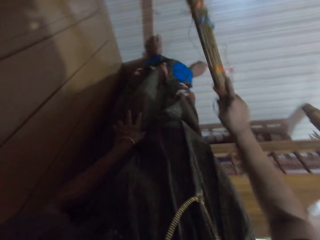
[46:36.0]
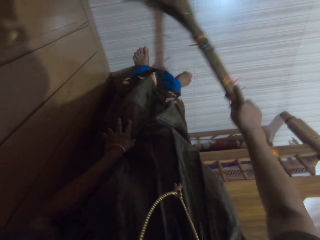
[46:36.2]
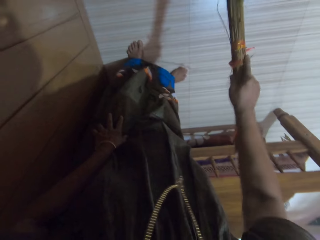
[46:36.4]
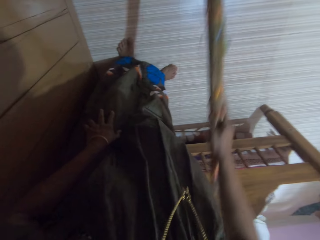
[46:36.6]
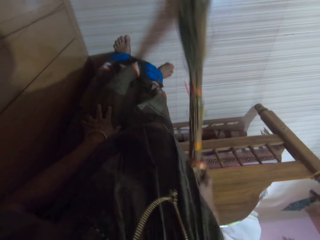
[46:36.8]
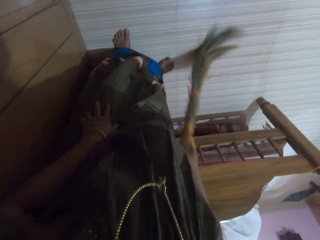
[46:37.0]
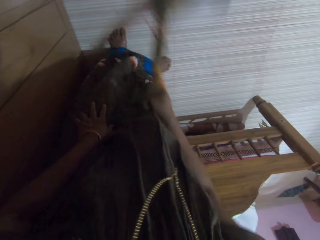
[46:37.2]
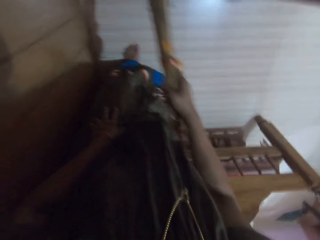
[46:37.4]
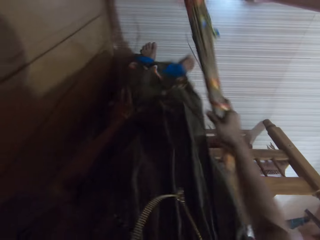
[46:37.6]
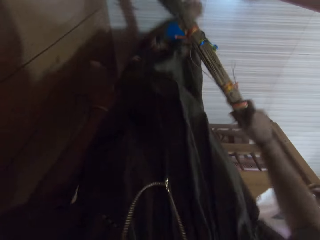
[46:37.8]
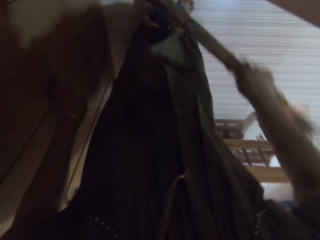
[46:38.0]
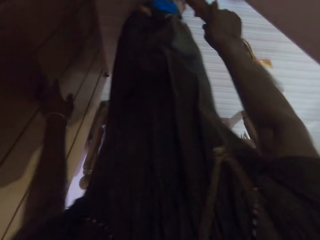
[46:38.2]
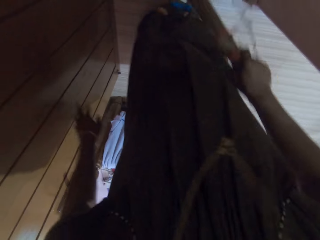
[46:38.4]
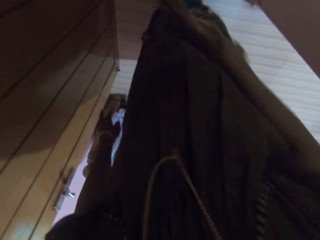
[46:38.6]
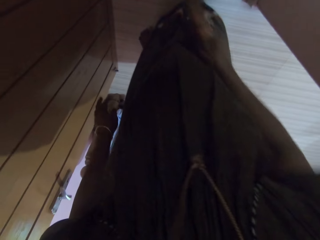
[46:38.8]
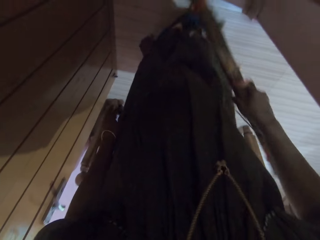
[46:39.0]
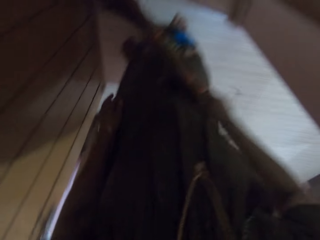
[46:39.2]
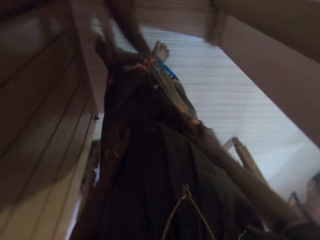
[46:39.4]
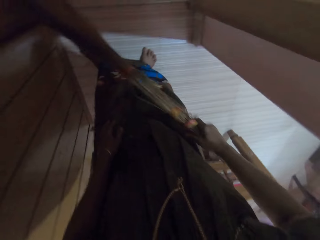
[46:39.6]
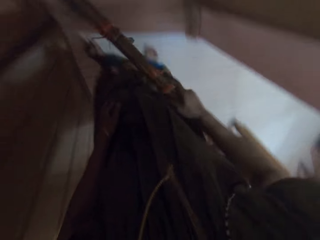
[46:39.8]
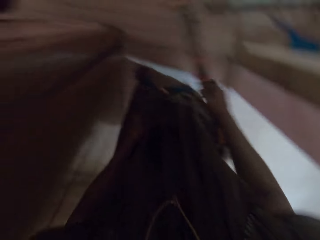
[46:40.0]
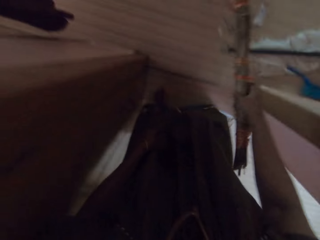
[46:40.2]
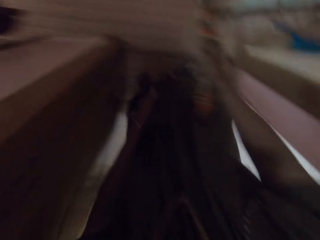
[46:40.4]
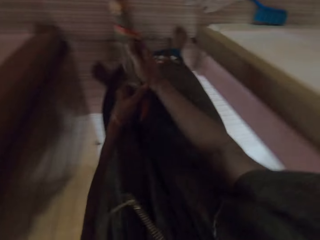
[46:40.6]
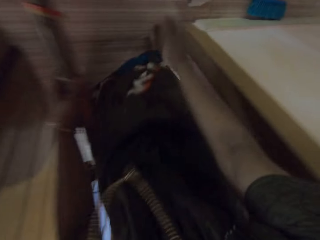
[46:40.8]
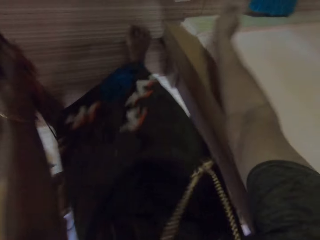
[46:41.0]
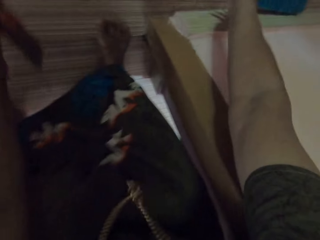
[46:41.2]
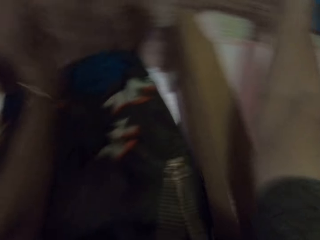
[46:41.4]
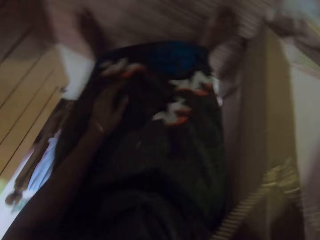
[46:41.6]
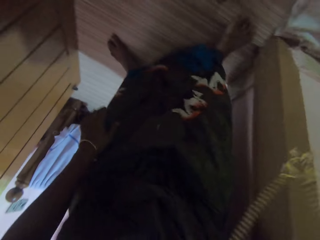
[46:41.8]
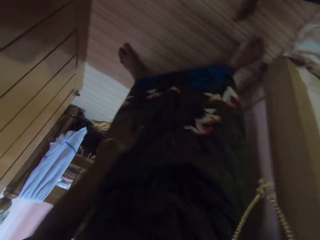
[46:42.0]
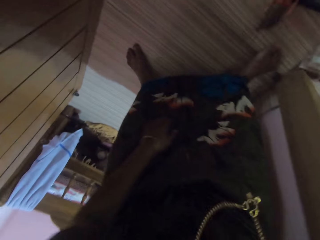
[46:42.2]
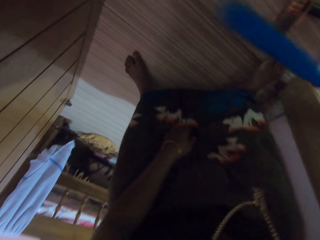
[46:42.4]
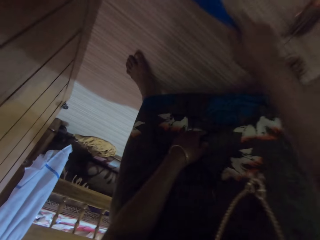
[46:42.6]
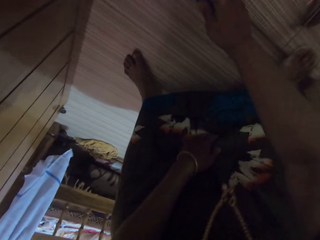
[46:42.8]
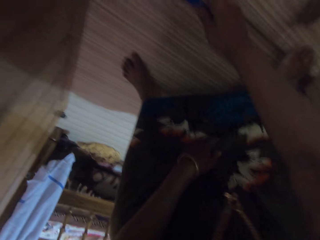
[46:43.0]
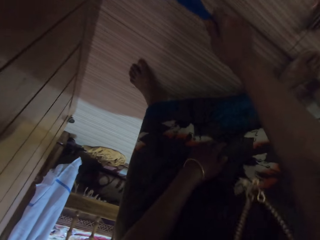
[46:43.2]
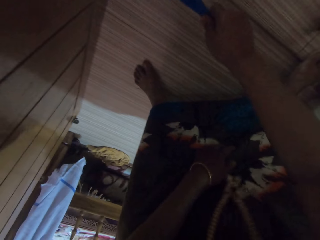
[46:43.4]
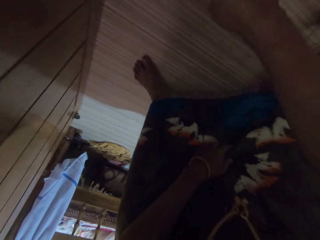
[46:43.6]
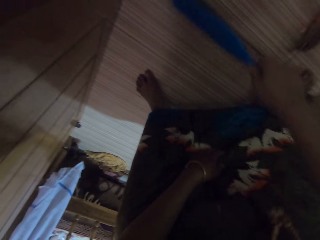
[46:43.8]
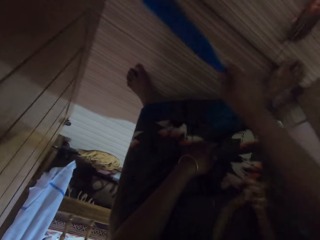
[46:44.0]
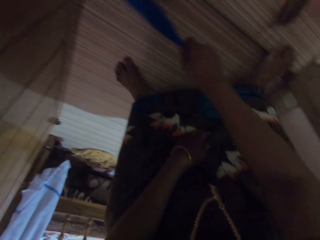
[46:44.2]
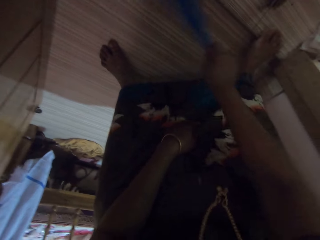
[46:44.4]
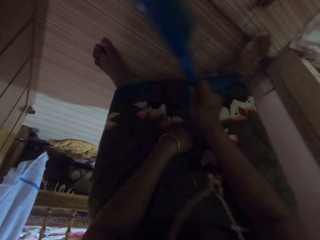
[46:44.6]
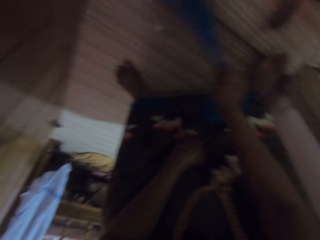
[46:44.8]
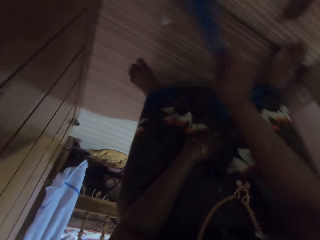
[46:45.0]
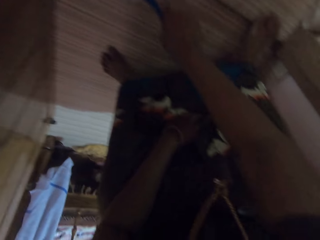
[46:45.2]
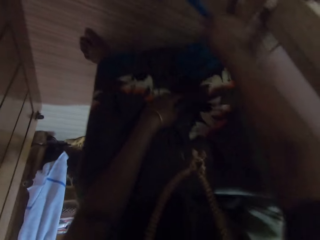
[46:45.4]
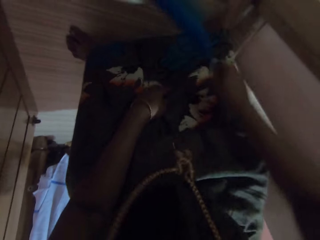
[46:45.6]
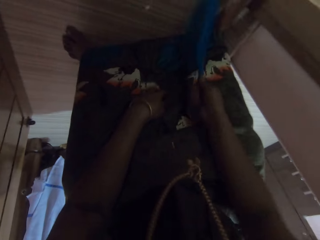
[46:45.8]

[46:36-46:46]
The camera wearer passes the broom to her left hand. She holds the broom with her left hand. She drops the broom on the floor with her left hand. She picks up a scrub from the floor with her left hand. She scrubs the floor with the scrub in her right hand.

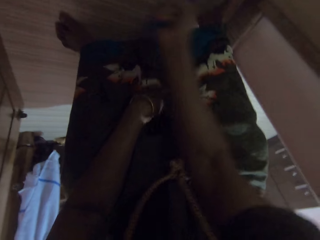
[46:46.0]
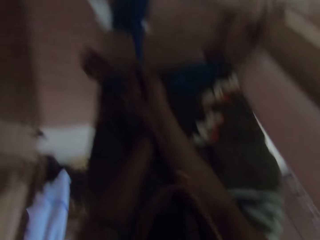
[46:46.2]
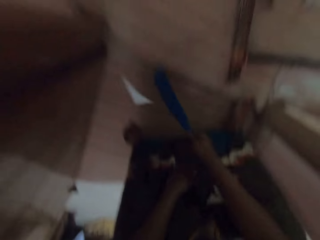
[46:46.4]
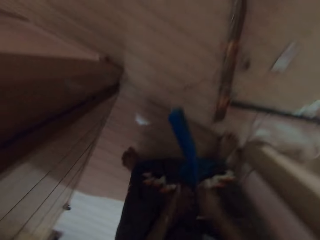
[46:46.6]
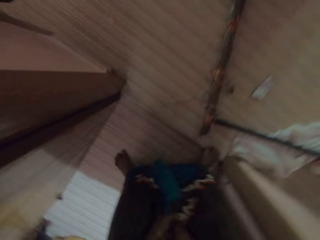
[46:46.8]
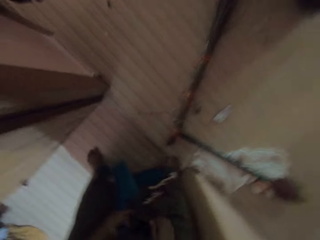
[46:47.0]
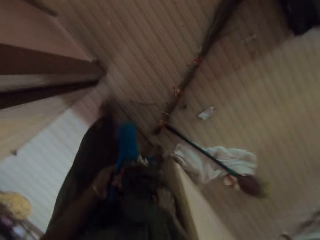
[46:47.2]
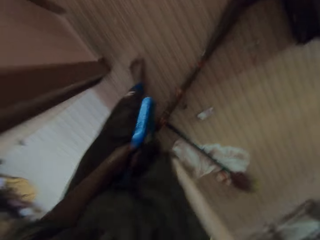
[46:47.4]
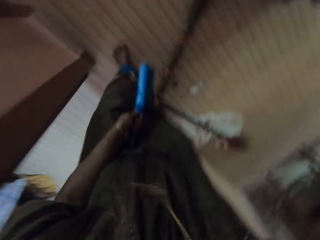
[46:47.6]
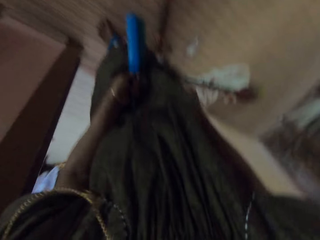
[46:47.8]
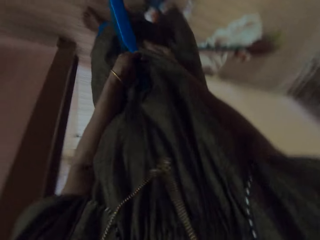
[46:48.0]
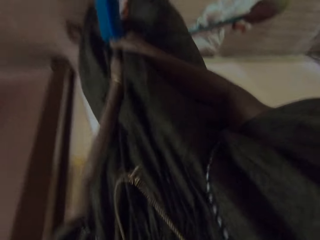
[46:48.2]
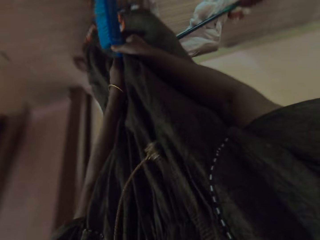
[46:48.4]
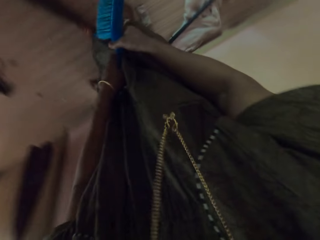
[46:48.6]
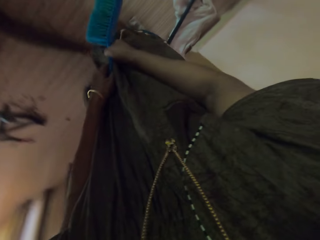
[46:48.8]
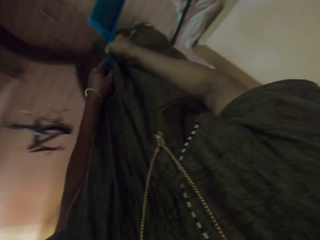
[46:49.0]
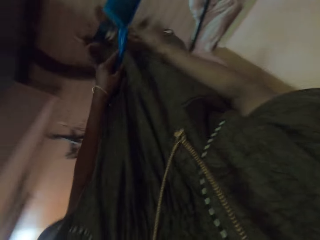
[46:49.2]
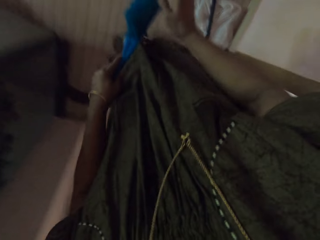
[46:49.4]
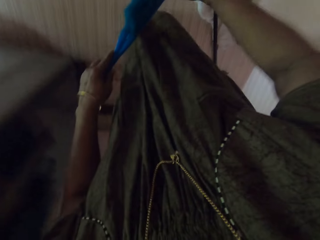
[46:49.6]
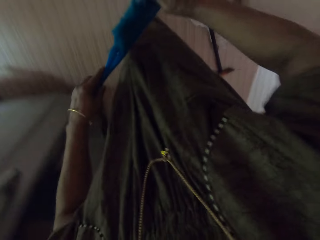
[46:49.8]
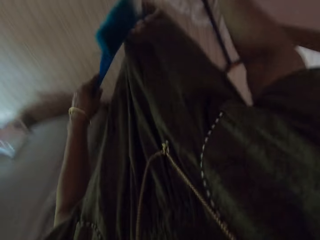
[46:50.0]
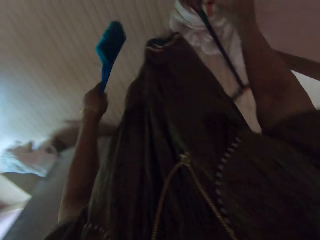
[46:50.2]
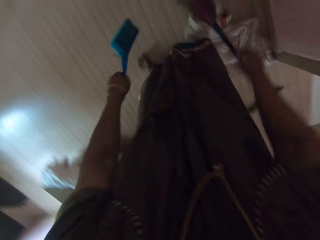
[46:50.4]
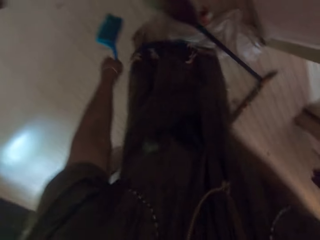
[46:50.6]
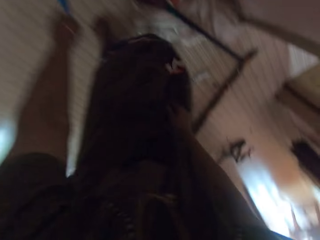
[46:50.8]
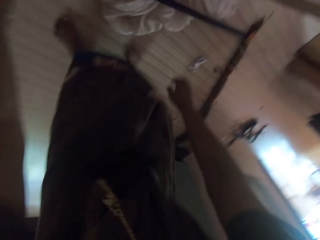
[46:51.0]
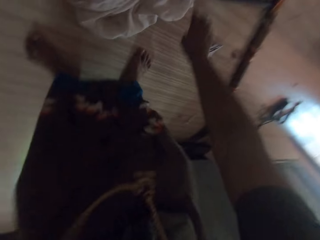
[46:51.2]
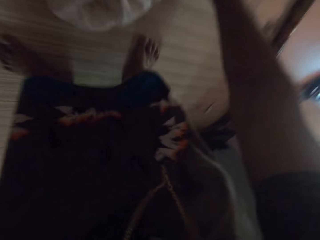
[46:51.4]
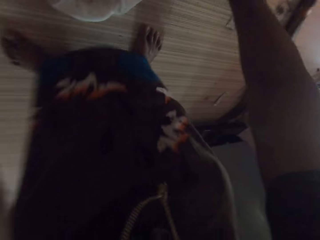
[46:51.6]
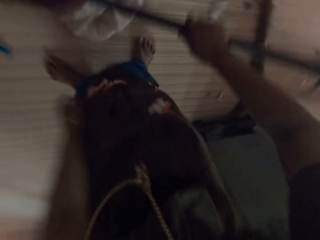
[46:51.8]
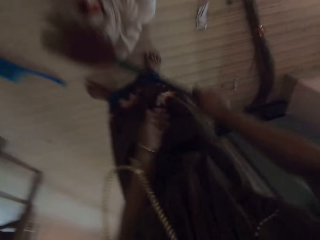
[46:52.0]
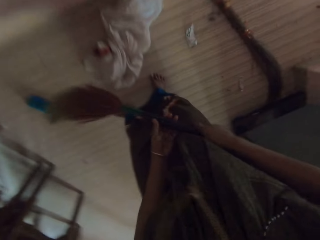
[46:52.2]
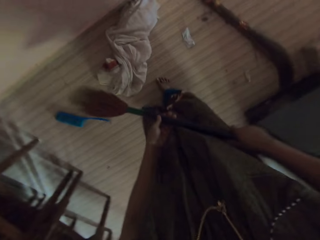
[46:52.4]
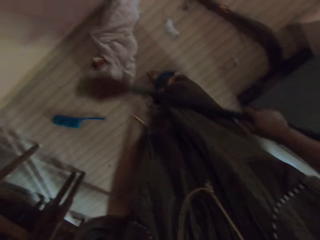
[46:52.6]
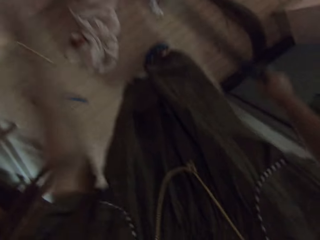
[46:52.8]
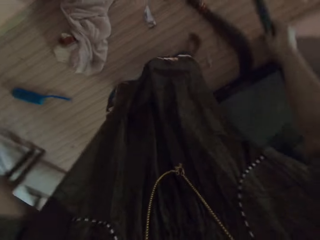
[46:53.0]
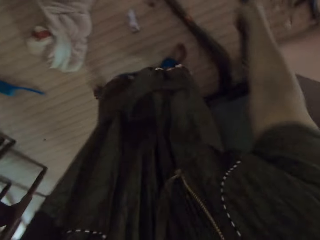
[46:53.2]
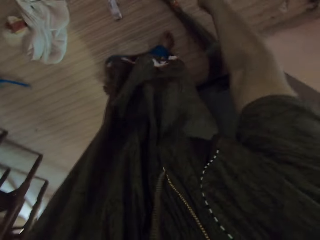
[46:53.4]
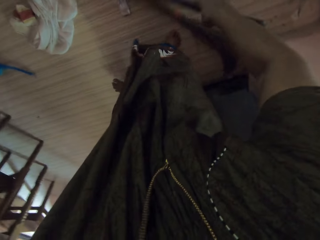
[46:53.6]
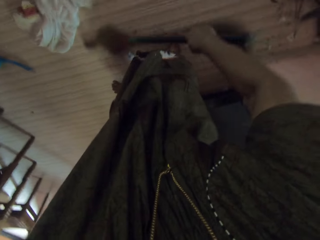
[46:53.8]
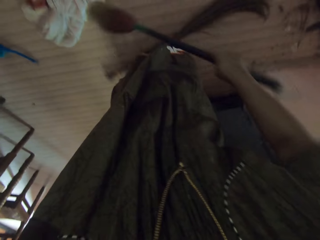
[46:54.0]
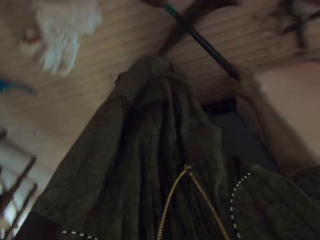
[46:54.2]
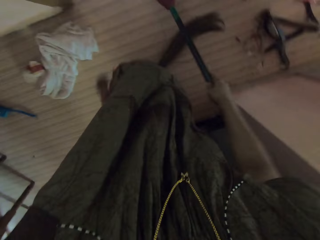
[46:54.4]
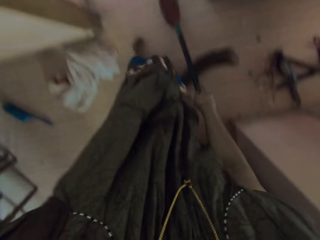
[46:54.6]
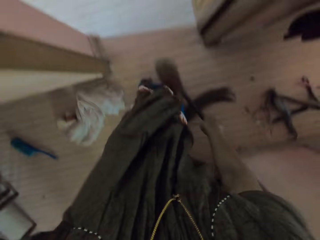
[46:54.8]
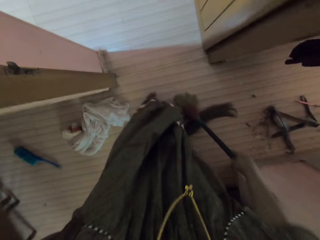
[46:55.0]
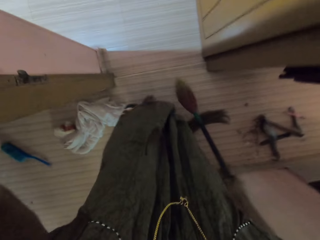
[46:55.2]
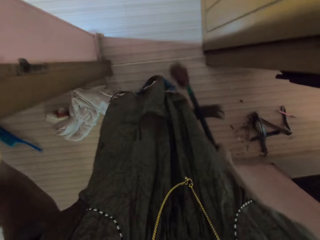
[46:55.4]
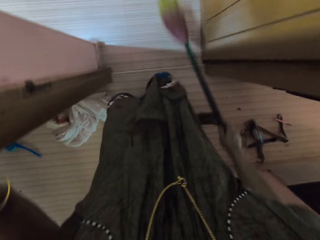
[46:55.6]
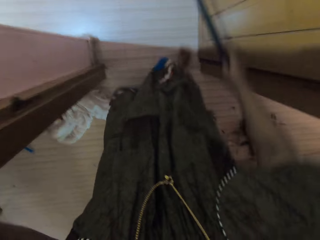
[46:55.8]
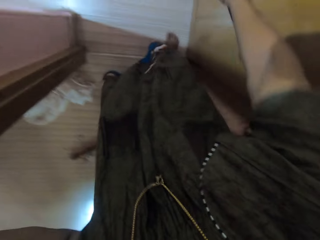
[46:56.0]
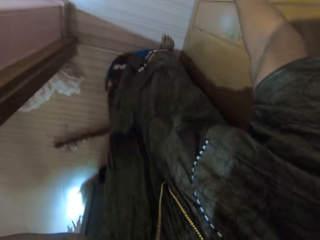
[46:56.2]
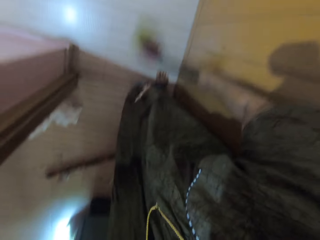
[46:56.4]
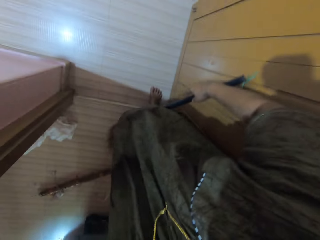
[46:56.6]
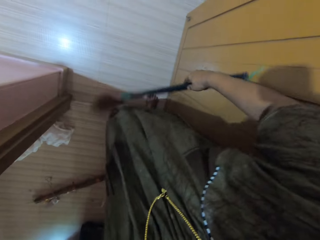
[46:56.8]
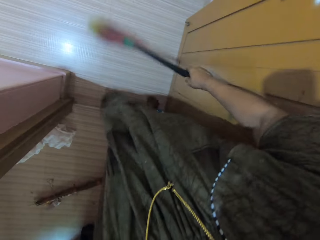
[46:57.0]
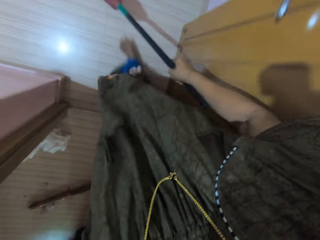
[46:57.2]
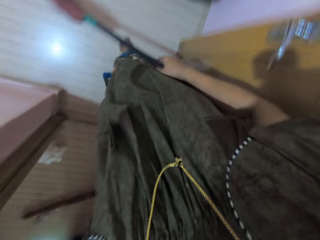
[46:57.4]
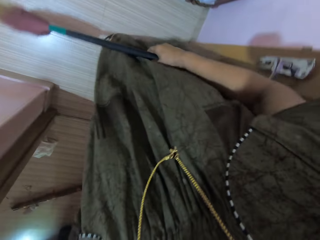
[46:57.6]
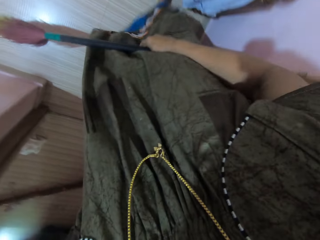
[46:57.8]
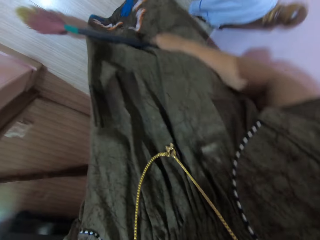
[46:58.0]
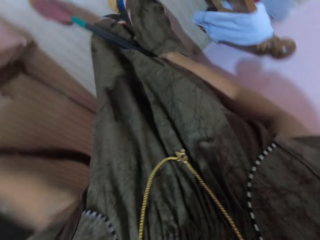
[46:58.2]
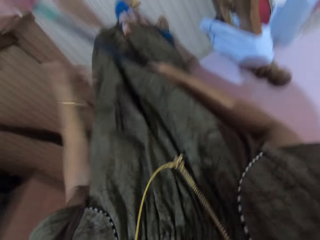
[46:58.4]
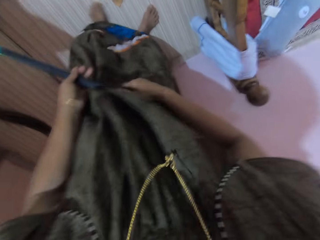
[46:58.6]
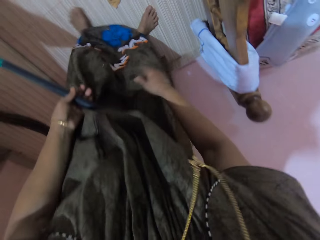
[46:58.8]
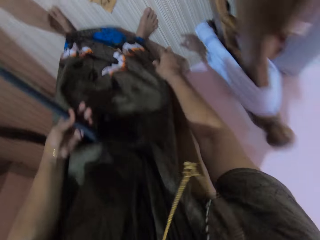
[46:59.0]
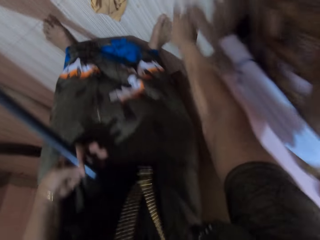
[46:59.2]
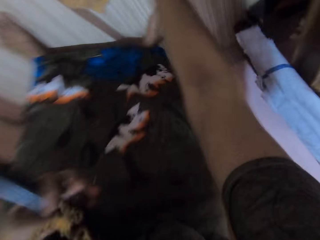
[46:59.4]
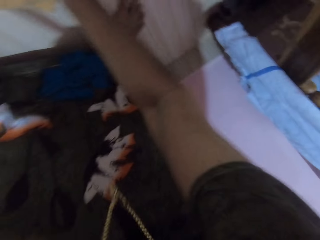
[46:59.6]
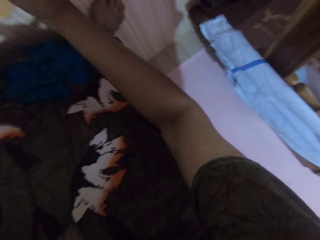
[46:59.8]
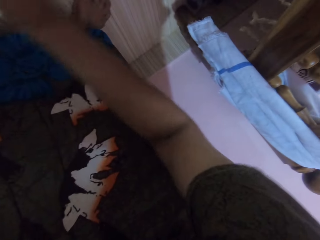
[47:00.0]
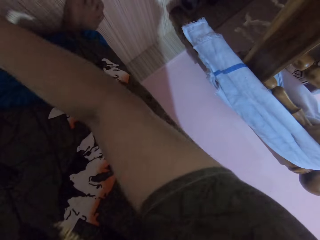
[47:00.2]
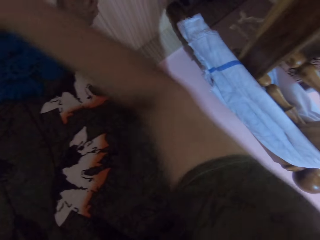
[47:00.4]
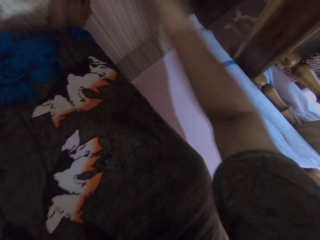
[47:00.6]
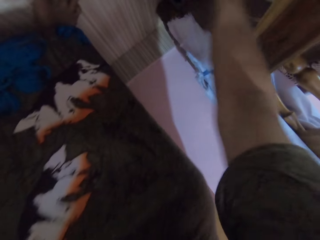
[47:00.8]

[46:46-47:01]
The camera wearer passes the scrub or brush to her left hand. She walks around the house. She adjusts the brush. She holds the scrub in both hands. She dusts off dirt from the brush bristles. She plucks a strand from the scrub with her right hand. She places the scrub on the wooden floor. She picks up another broom from the floor with her right hand. She holds the broom with both hands. She touches the wall with her left hand. She sweeps the floor with the broom in her right hand. She pulls a cloth with her right hand. She passes the broom to her left hand. She picks up a rag with her right hand from the floor. She does something.
